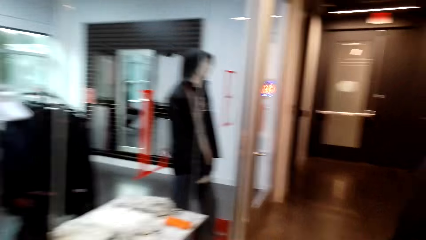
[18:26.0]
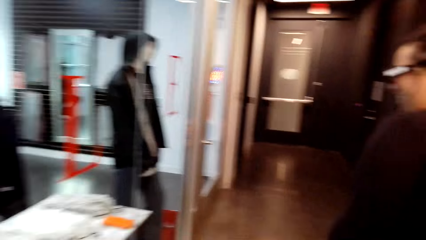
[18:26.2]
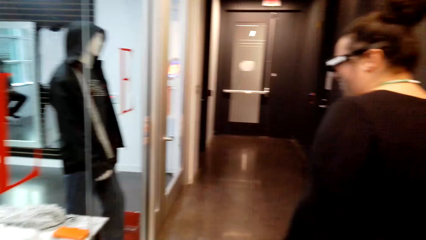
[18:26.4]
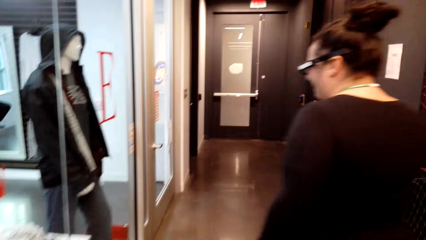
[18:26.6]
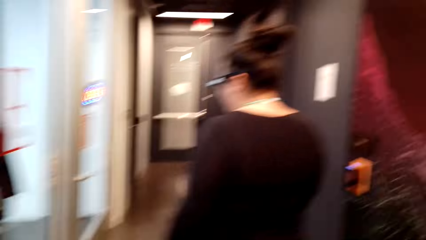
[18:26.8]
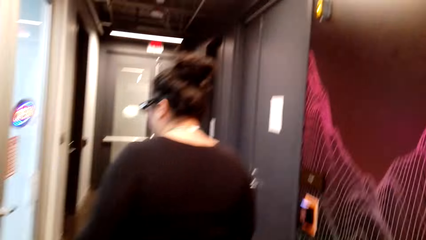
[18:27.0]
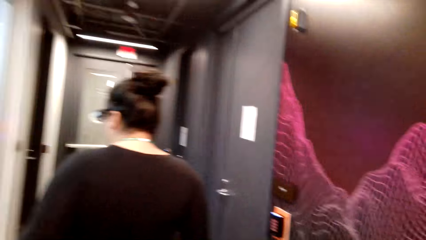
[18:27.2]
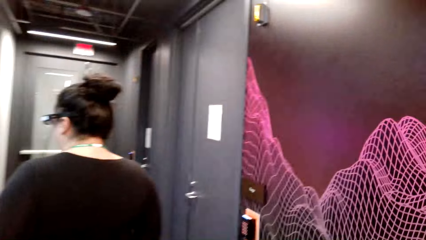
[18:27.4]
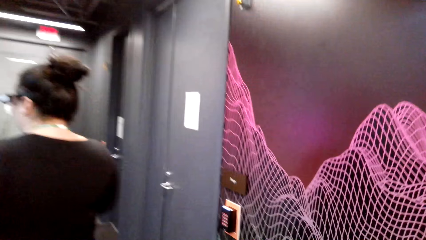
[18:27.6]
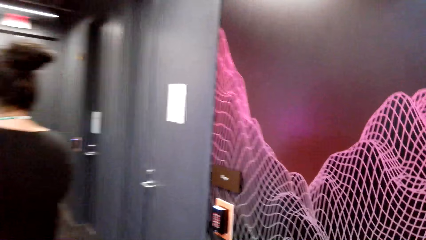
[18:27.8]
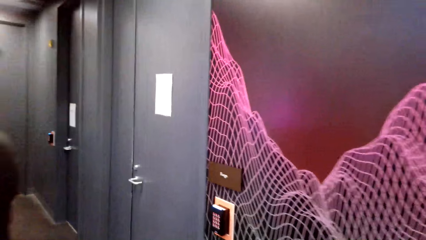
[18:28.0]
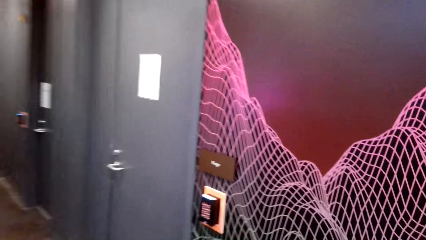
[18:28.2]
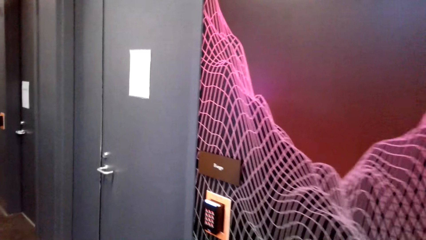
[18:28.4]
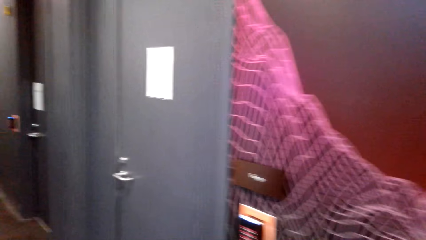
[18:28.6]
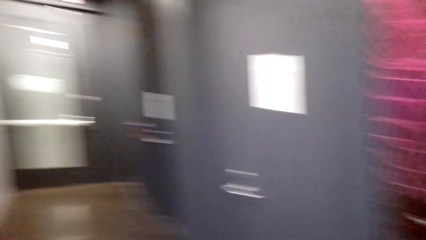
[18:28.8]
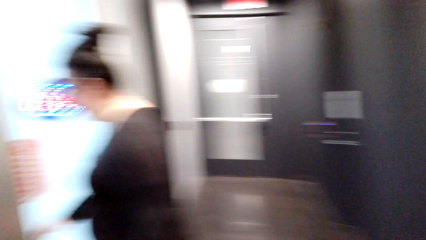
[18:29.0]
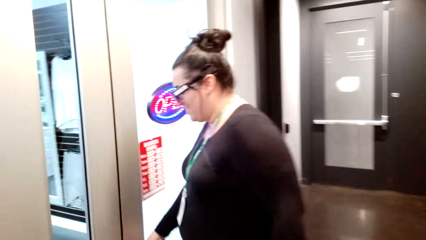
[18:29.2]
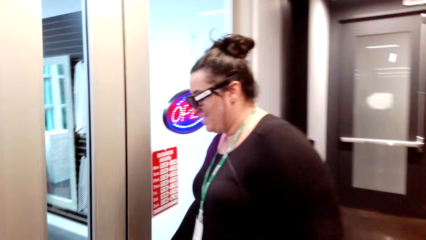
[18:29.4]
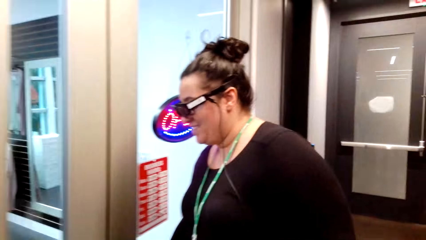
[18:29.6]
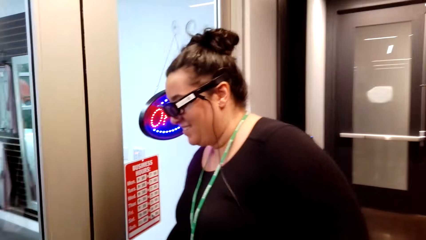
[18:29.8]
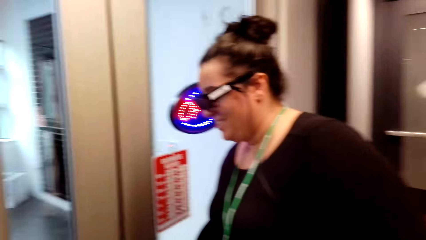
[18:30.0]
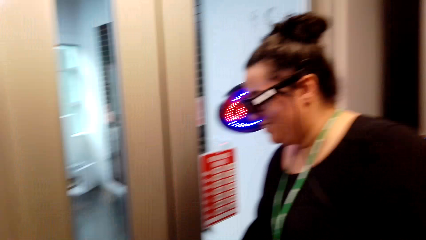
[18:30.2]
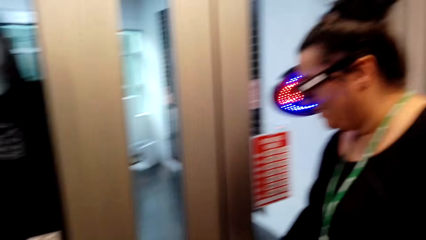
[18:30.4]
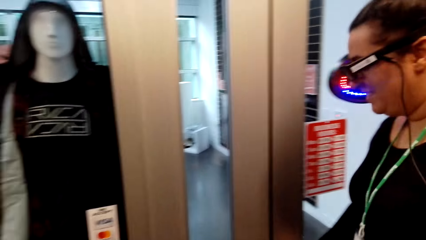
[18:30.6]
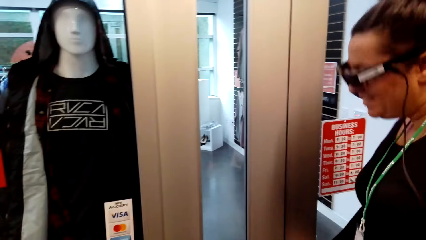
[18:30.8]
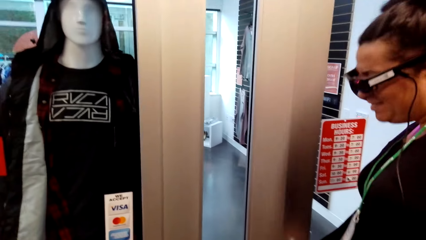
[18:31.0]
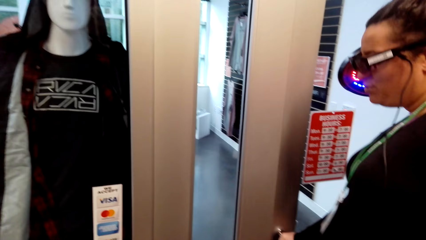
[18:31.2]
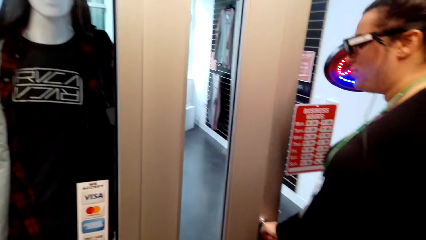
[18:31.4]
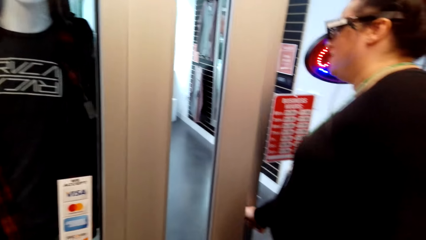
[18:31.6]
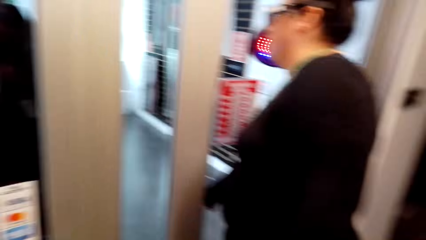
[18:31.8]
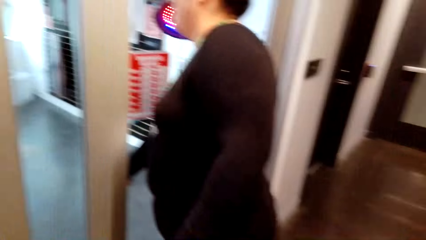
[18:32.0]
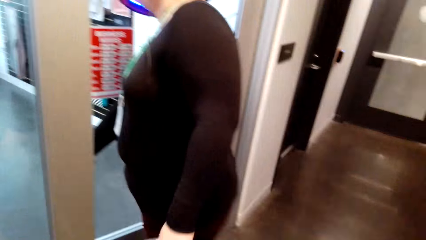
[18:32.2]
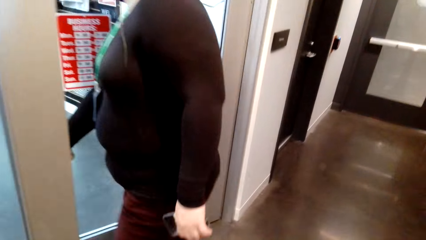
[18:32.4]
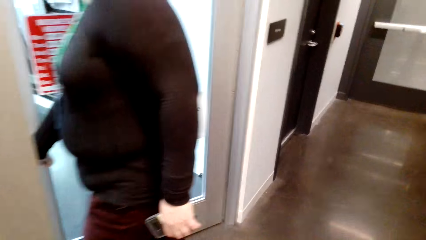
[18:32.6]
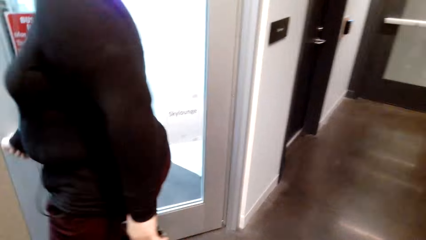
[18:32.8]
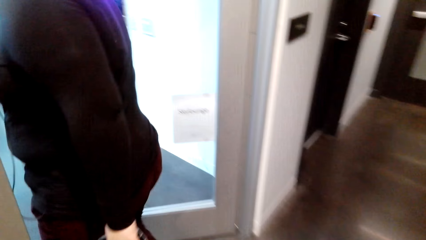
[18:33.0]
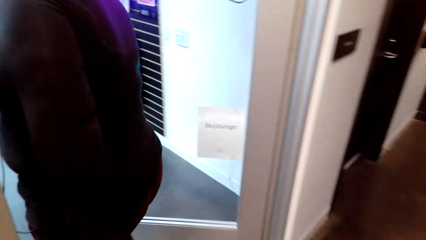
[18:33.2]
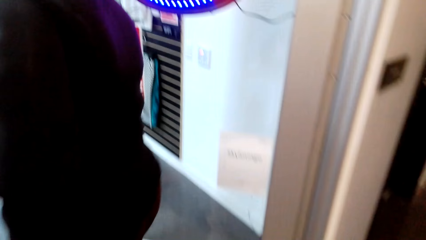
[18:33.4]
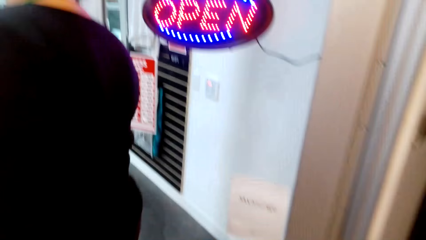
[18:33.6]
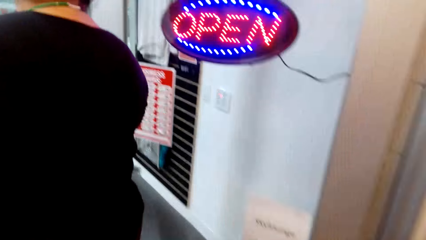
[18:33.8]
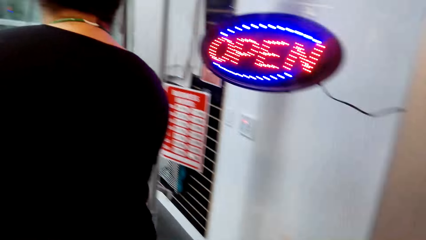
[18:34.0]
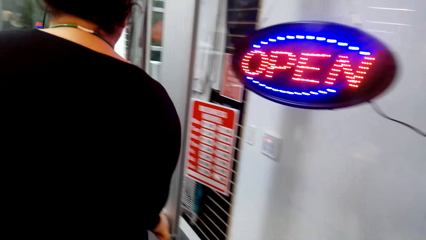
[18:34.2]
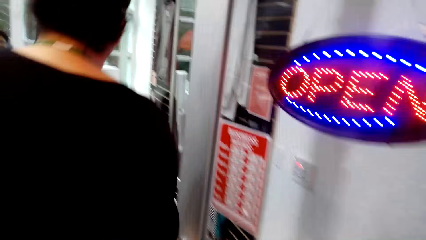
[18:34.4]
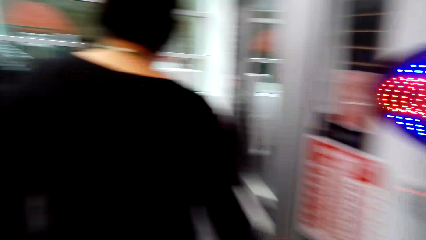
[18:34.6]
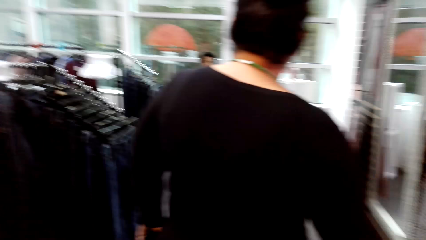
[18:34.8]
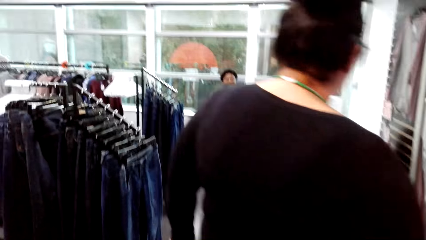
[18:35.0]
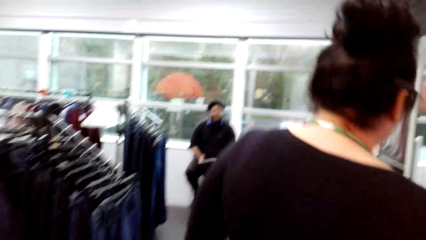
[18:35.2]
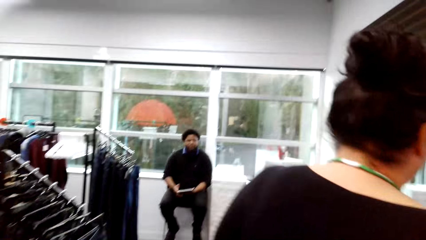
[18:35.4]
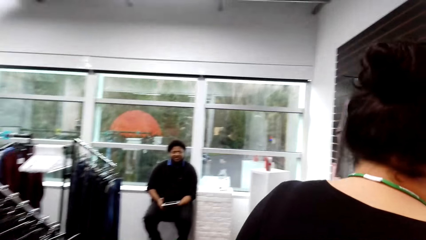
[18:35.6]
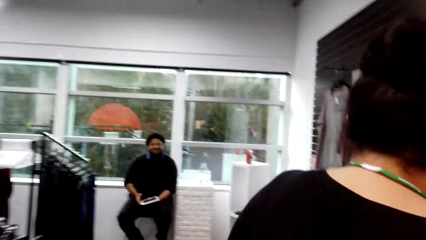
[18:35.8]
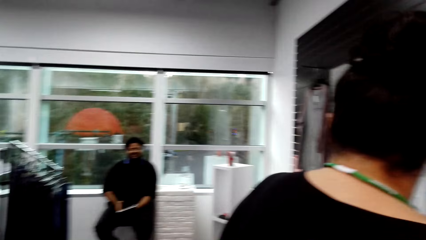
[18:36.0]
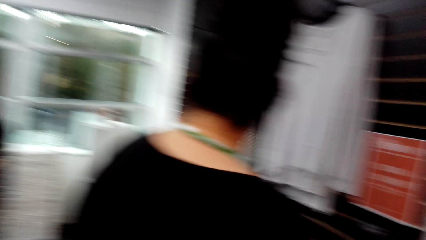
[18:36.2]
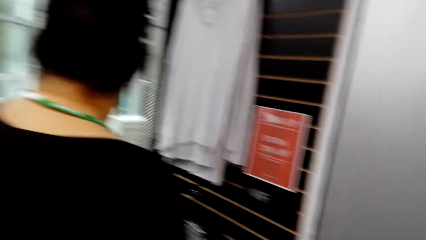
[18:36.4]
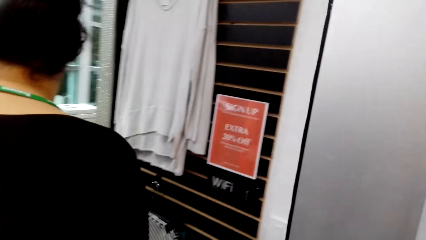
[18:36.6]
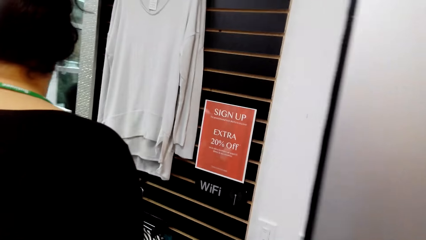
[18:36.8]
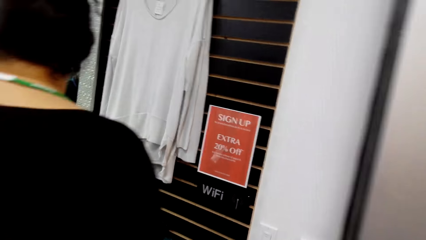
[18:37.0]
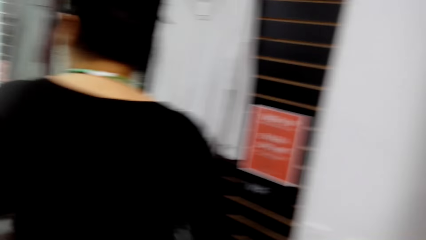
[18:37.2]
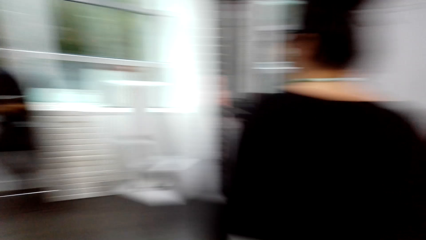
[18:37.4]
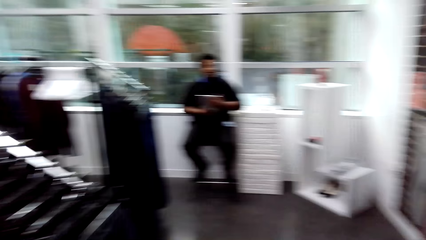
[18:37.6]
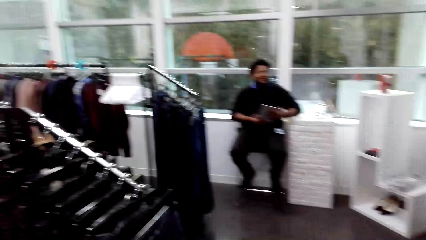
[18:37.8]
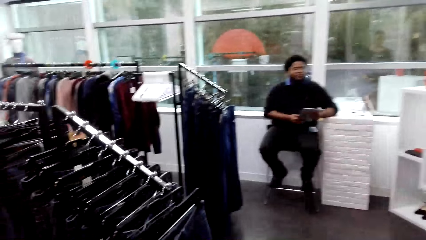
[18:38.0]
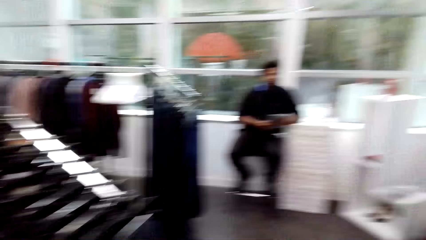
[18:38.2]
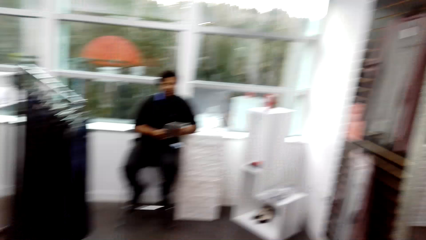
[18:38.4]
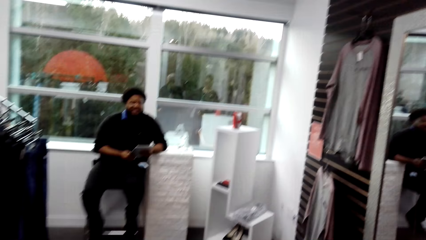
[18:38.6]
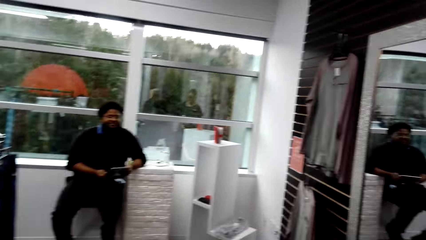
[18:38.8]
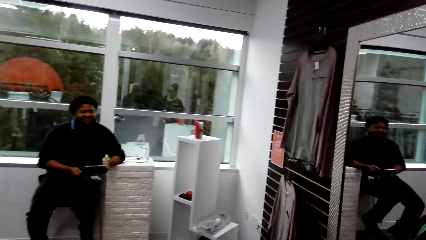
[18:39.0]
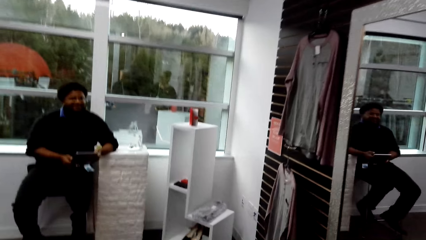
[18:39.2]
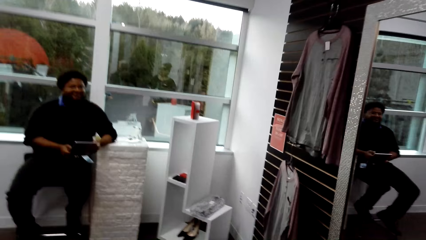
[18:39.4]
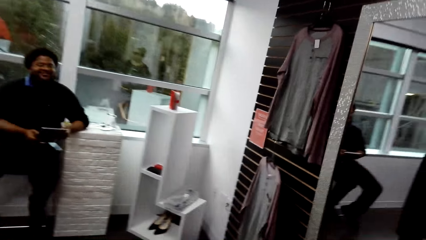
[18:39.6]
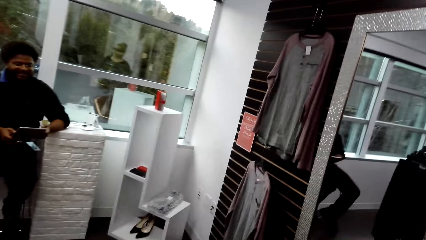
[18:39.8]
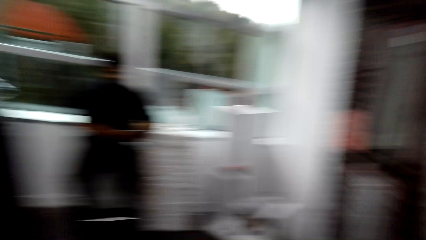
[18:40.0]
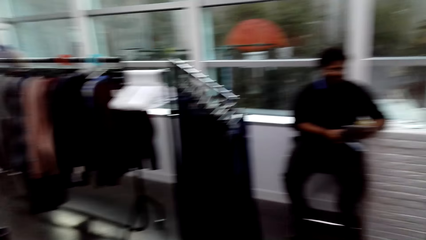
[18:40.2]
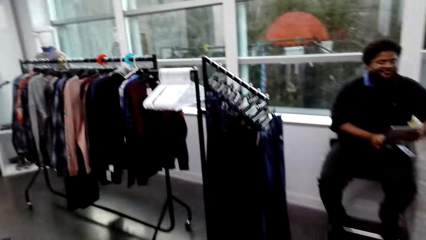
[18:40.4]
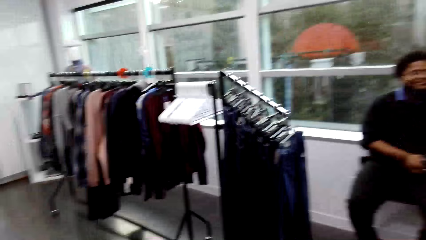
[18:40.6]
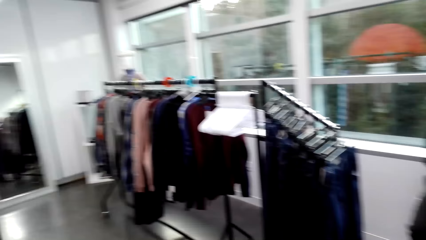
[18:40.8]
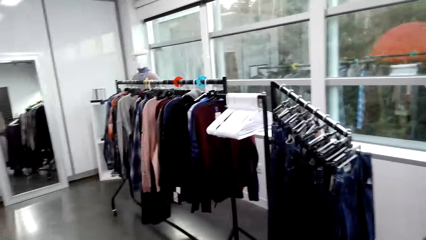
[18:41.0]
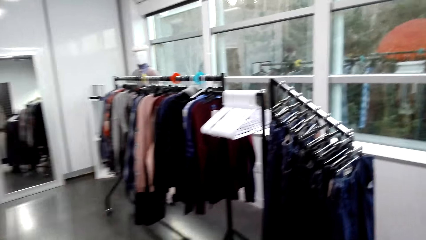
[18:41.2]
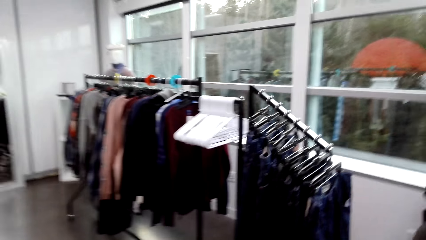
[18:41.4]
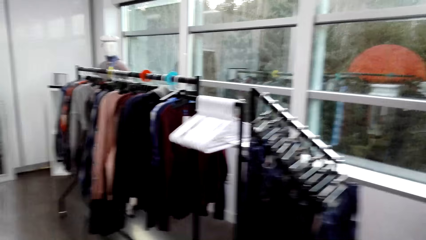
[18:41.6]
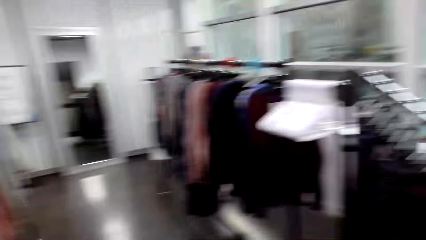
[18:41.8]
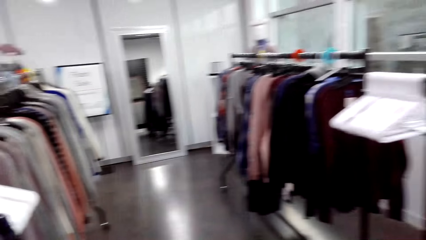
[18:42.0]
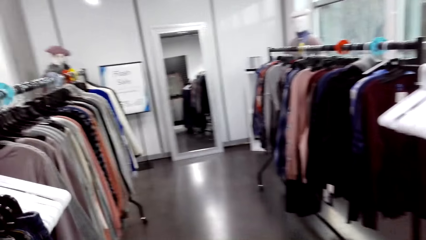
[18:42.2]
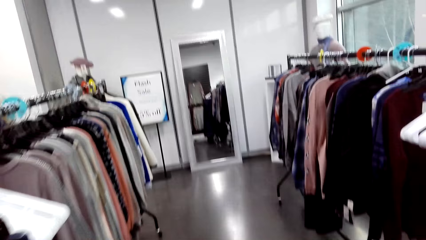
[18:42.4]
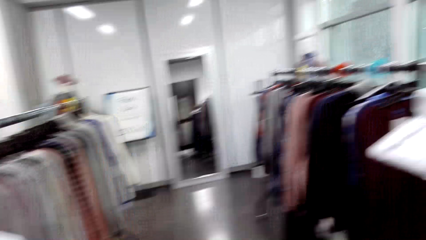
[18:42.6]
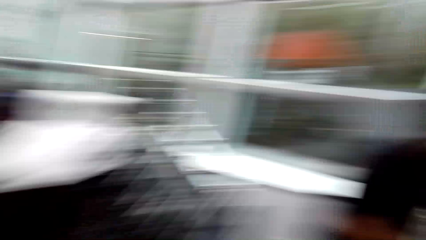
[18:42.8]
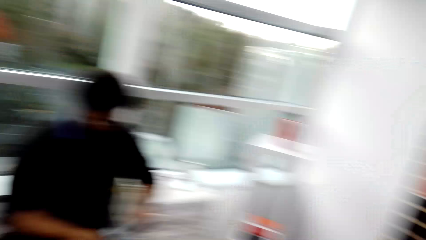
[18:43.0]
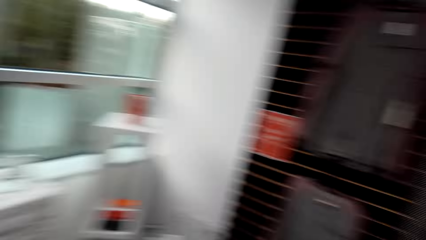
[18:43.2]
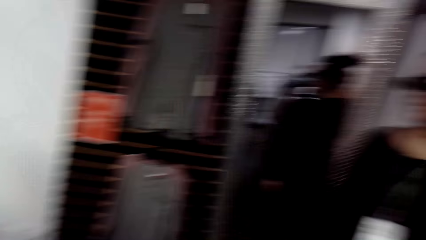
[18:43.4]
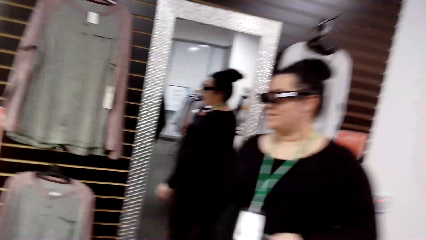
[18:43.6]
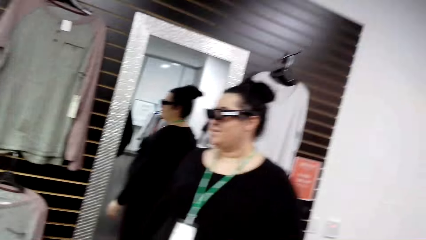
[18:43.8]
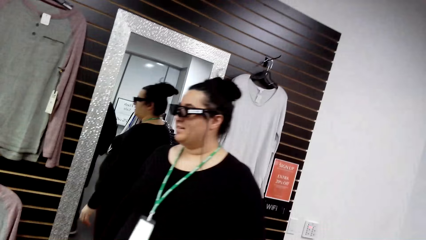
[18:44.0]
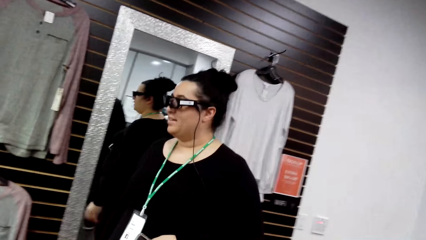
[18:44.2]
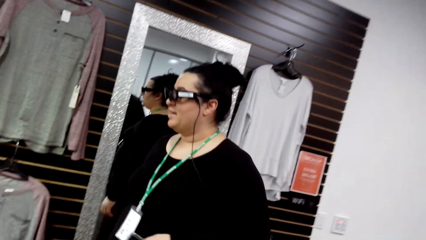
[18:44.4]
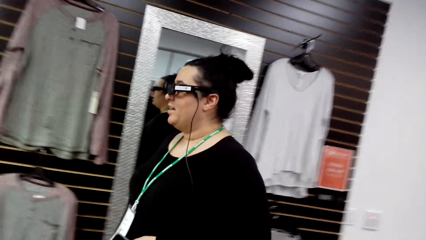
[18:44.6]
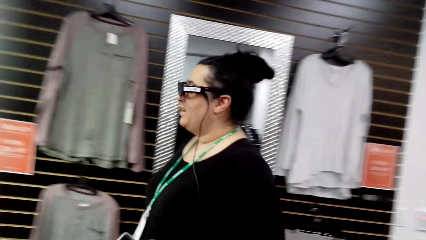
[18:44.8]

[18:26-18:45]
A woman opens the door.
